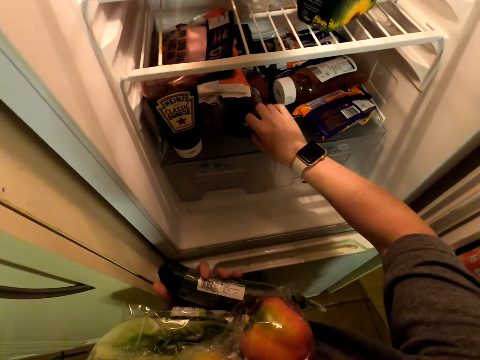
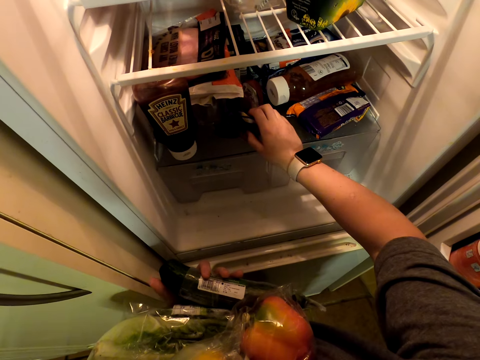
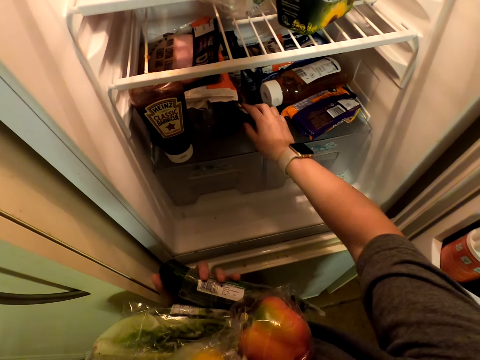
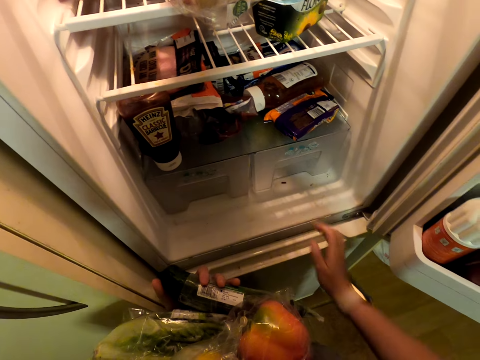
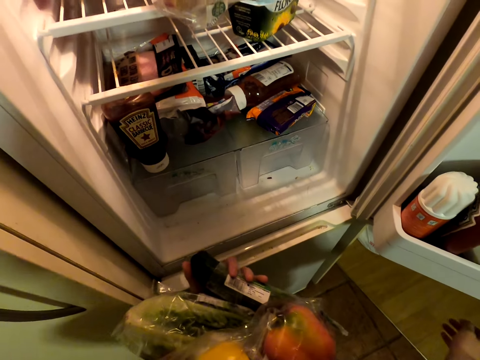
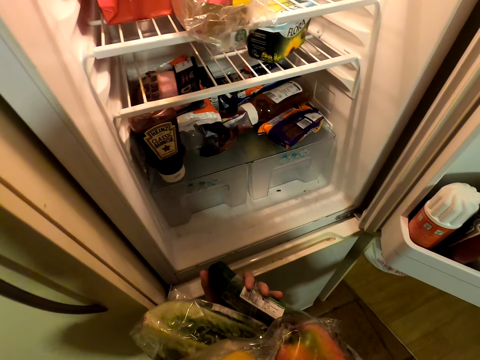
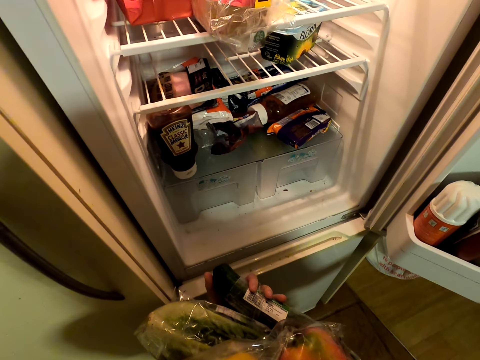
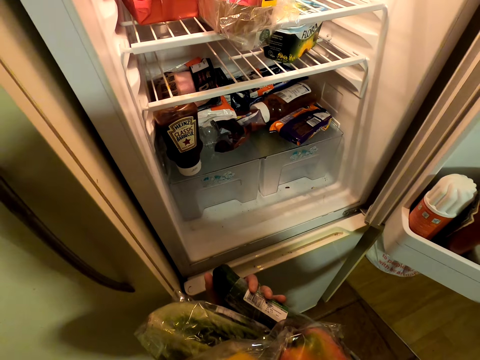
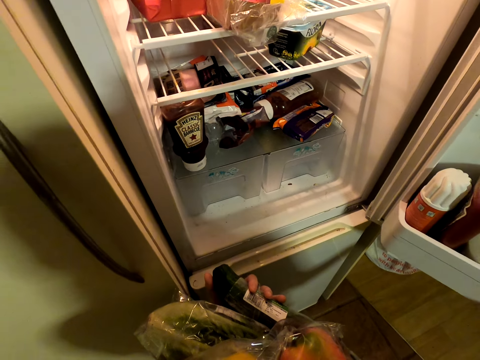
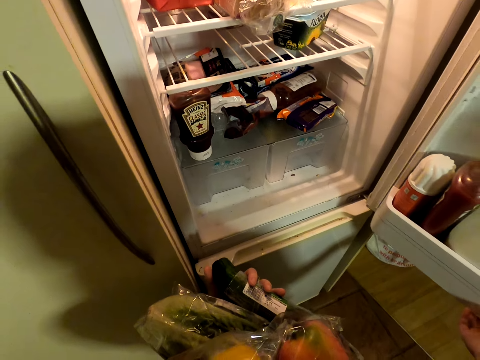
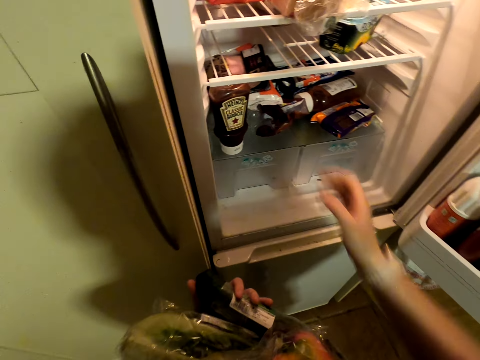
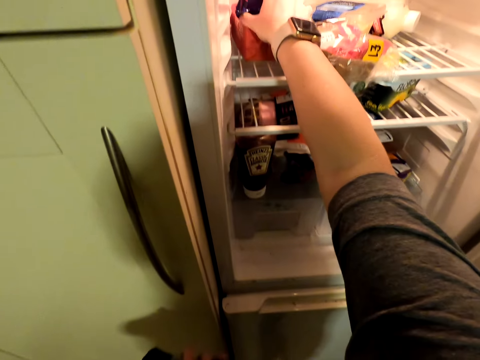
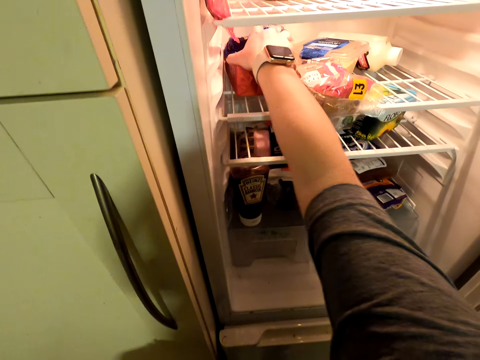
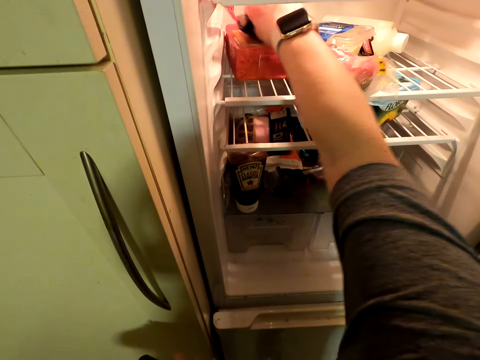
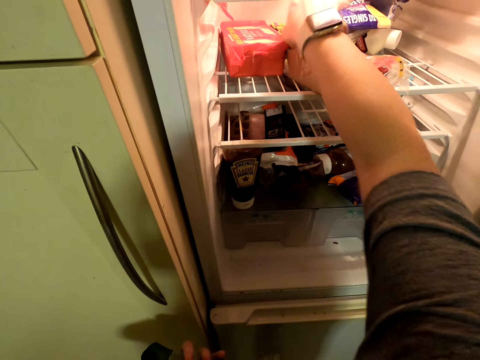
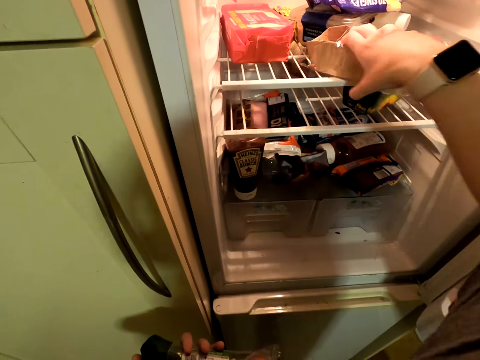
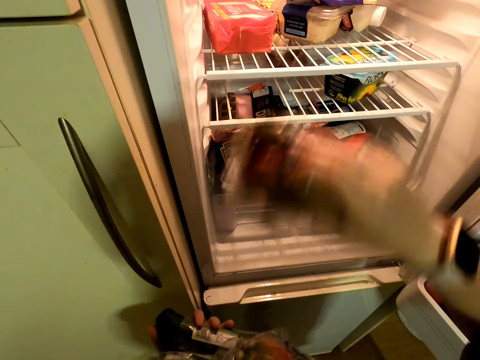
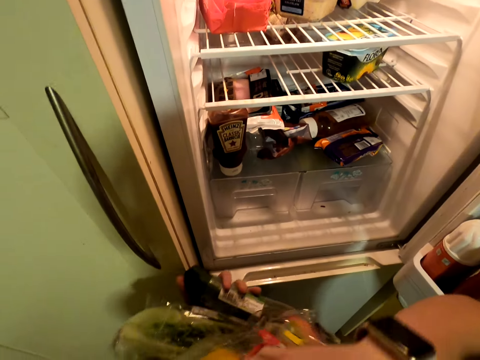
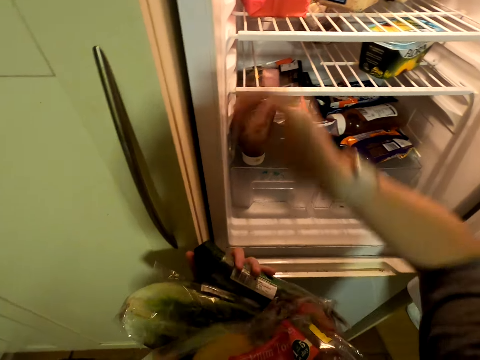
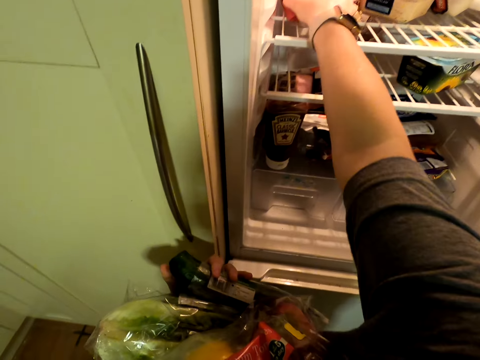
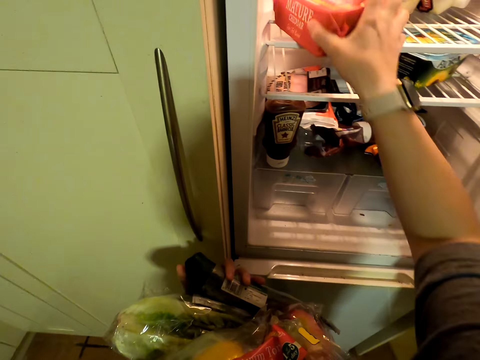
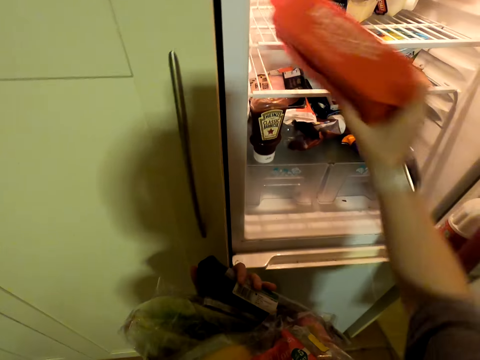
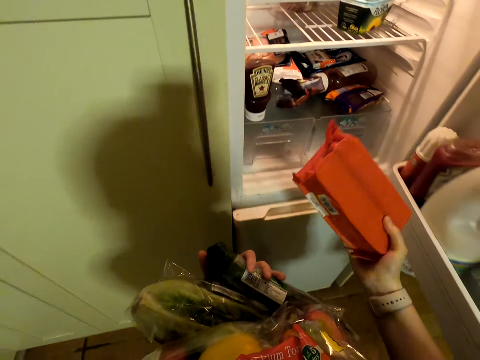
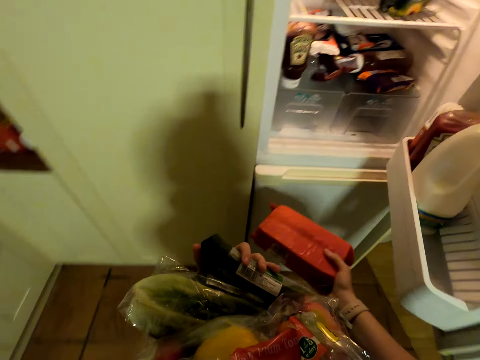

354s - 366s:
The camera wearer holds something. They look in the fridge. They close the fridge door. They arrange products in the fridge. They push chocolate aside. They pick cheddar. They pick grapes. They pick a tin.

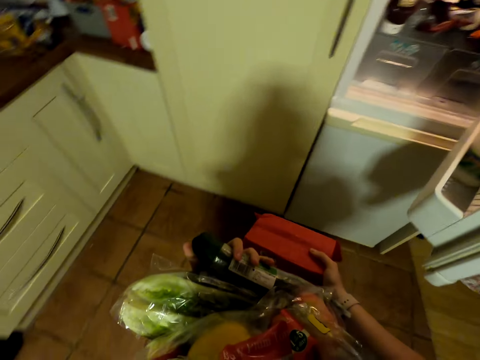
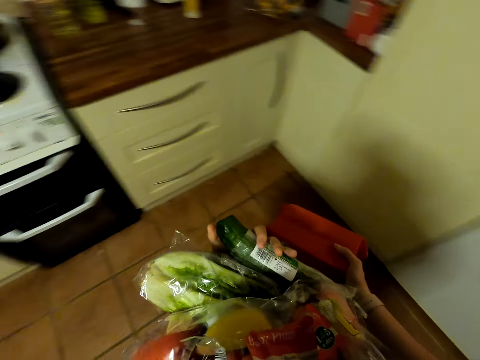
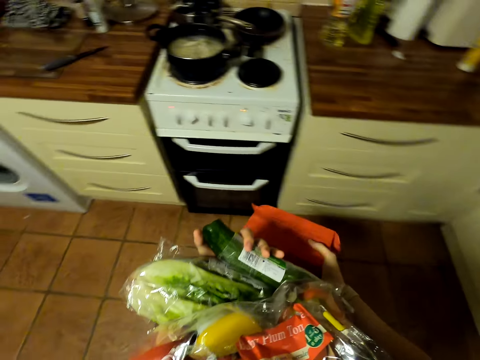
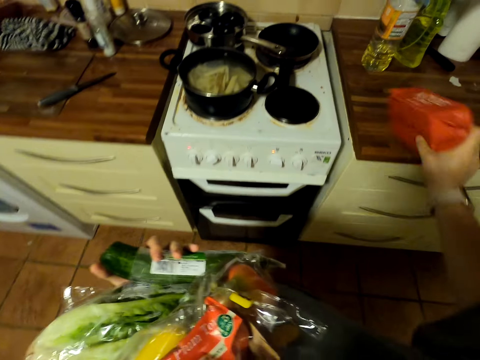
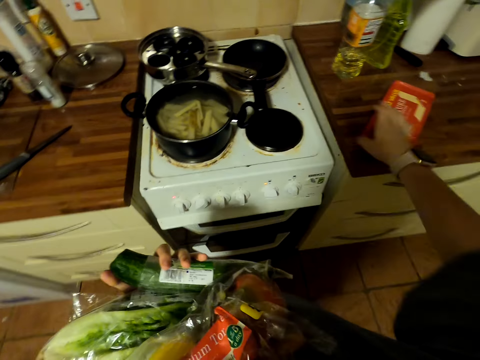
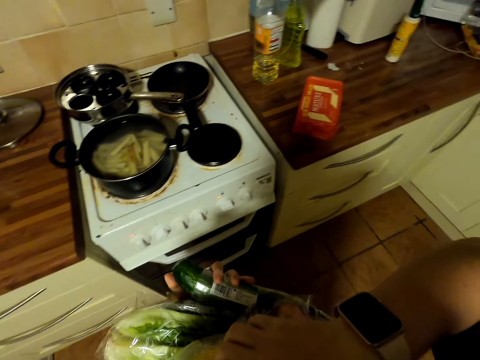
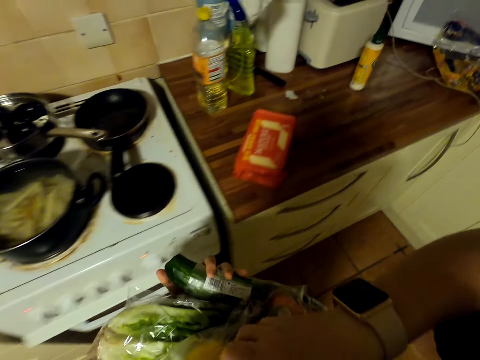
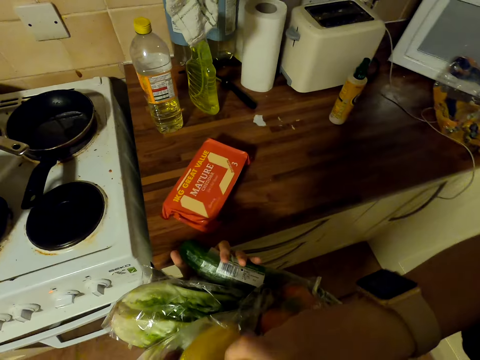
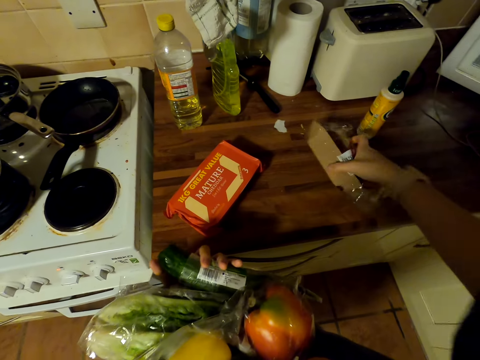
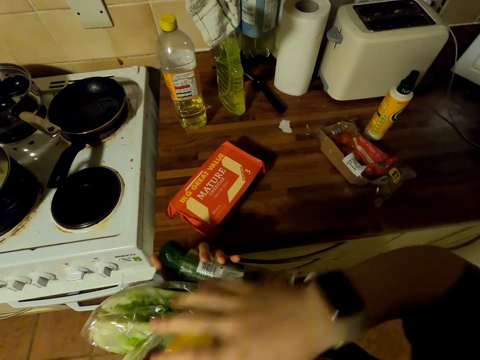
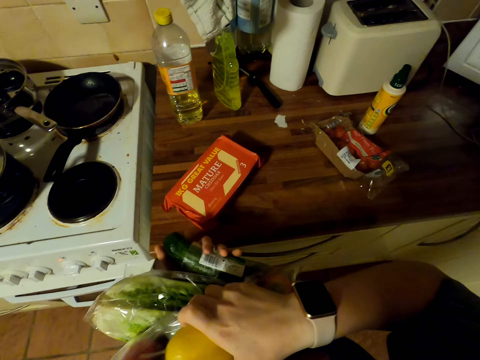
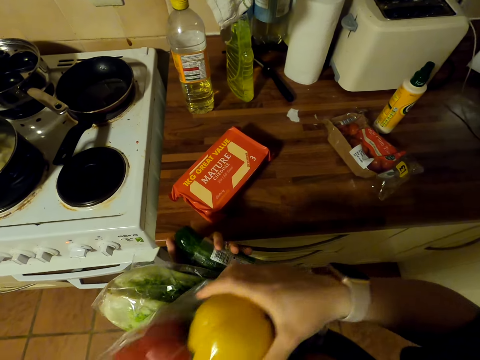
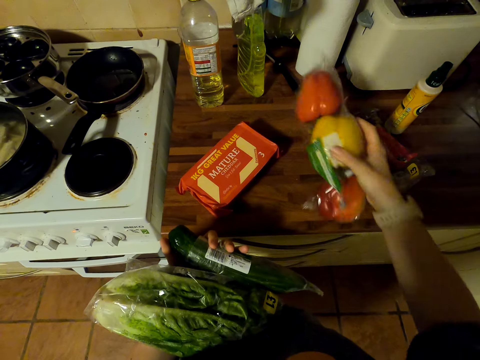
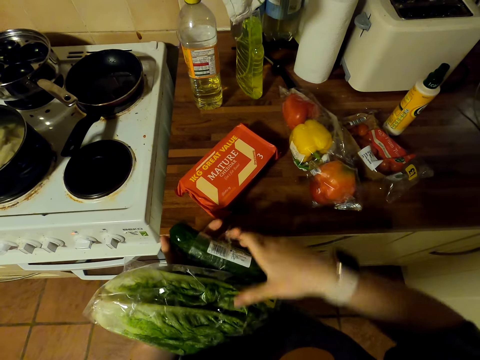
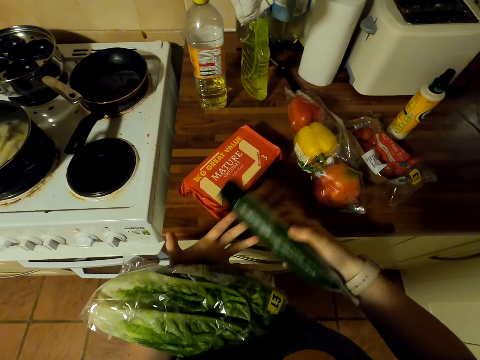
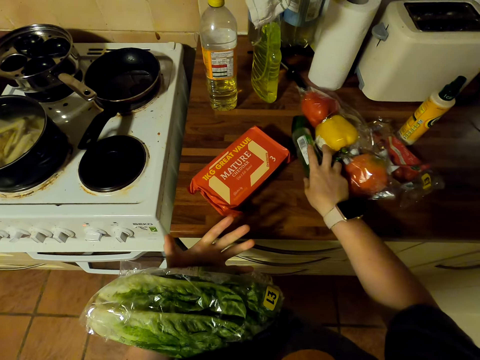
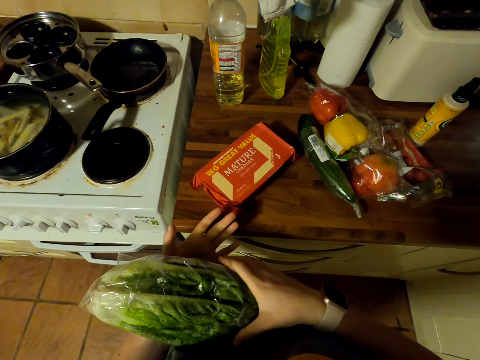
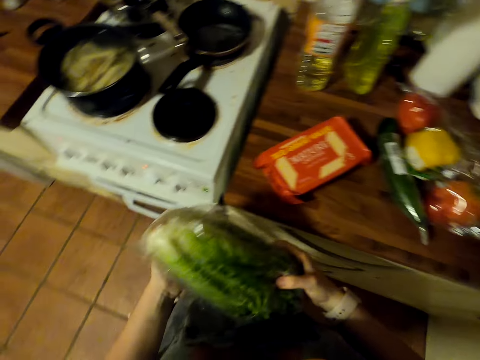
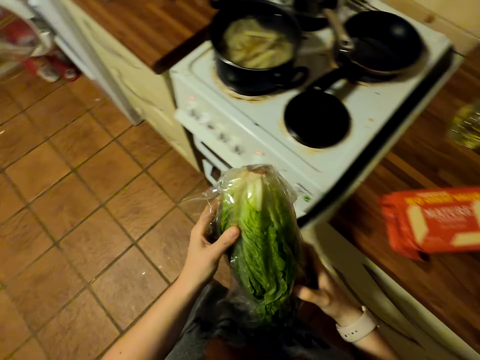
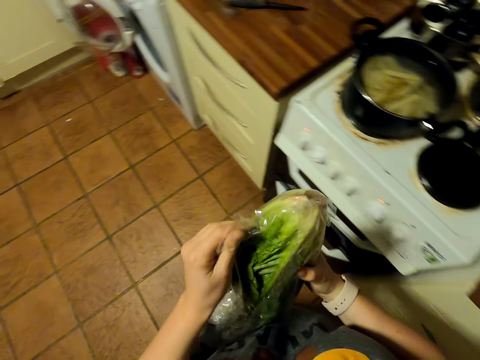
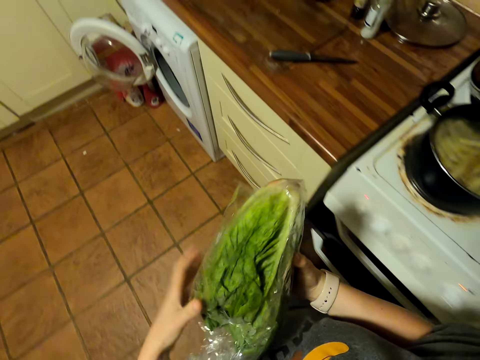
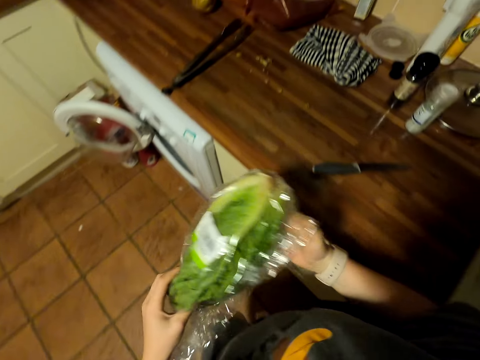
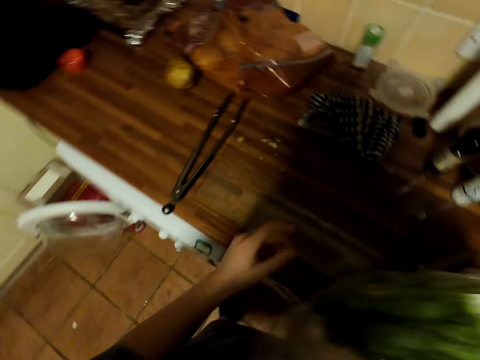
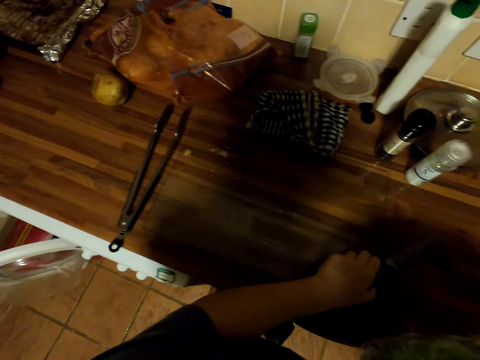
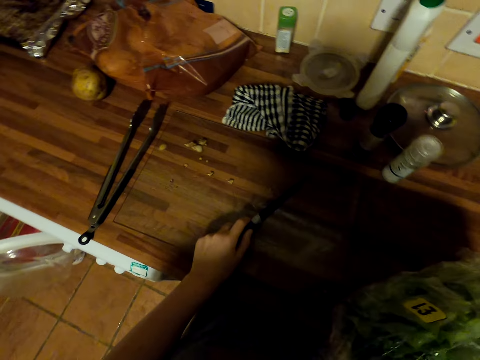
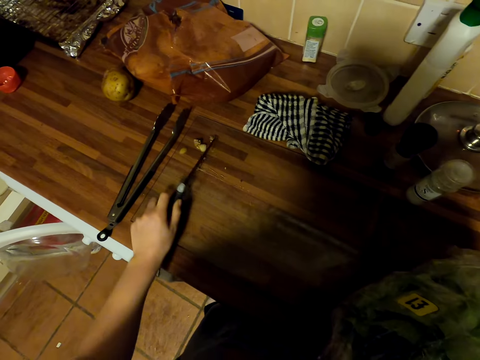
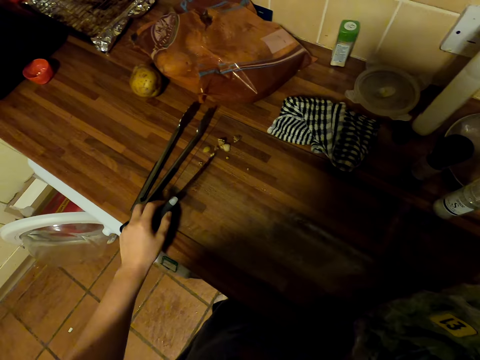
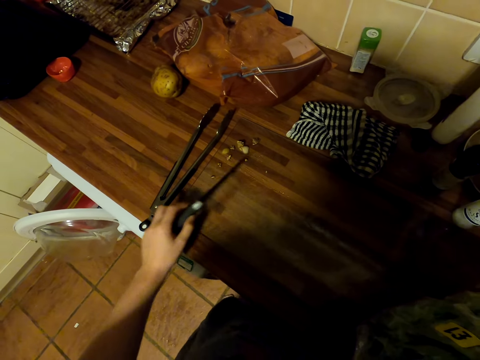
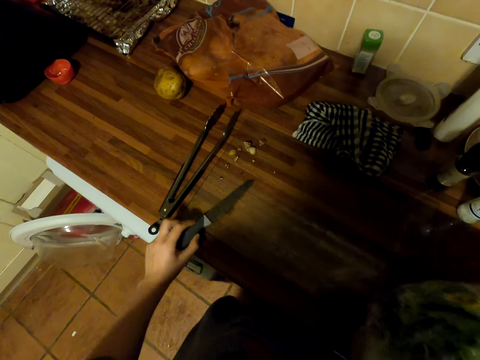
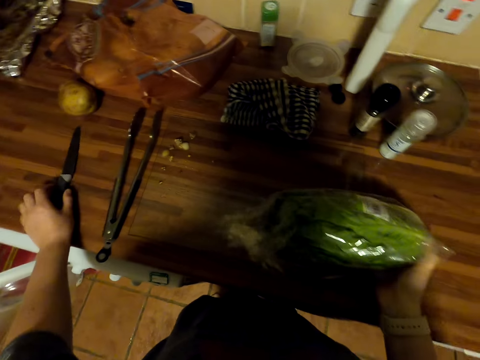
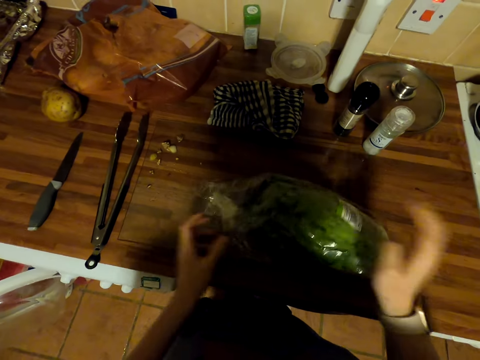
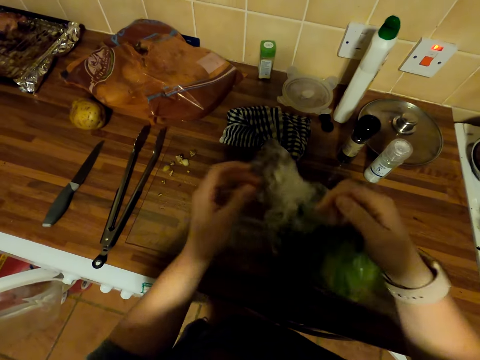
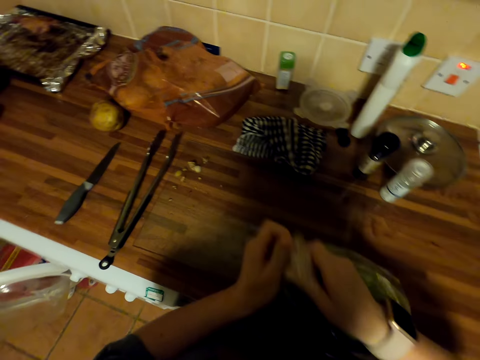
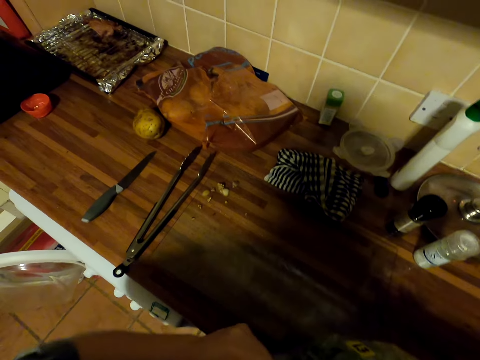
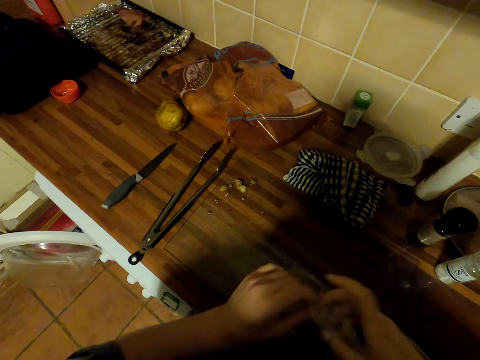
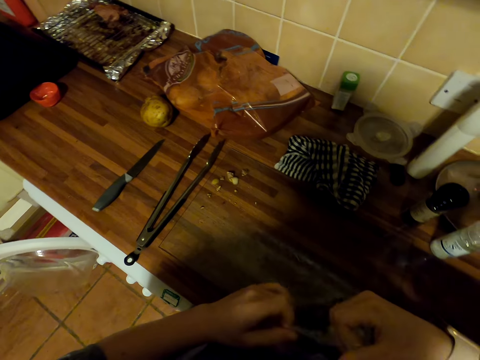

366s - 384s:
The camera wearer walks around the kitchen. They put the cheddar on the counter top. They put the tin on the counter. They walk around the kitchen. They put the grapes on the counter. They pick a bell pepper and put the bell pepper on the counter. They pick a cucumber and put the cucumber on the counter. They pick spinach. They walk around the kitchen. They open nylon from the vegetable. They tear the wrapper. They walk around the kitchen. They pick a knife. They put the knife on the cutting board. They clear the cutting board with the knife. They put the knife on the counter. They put the spinach on the cutting board. They tear the wrapper. They open the nylon from the vegetable.
